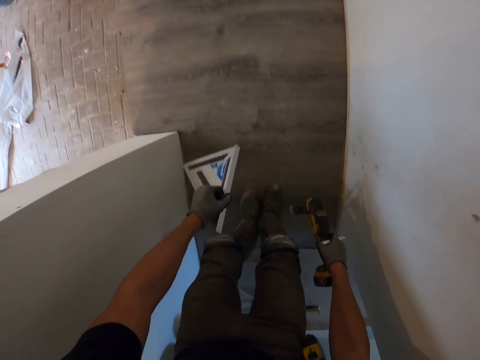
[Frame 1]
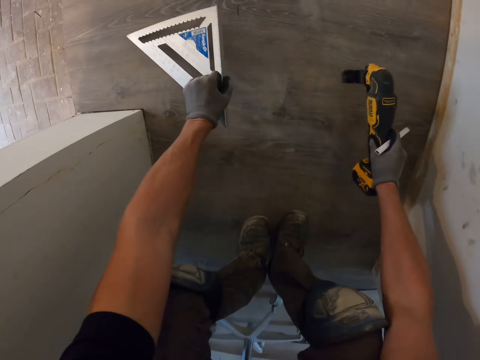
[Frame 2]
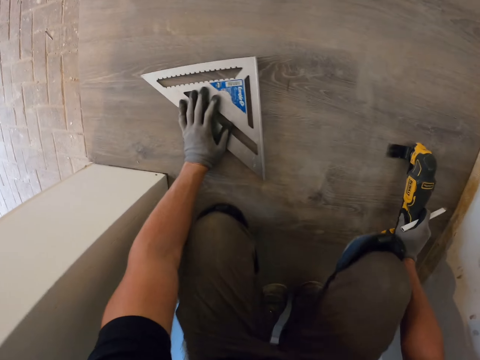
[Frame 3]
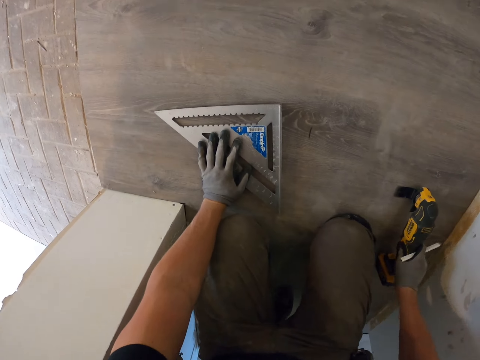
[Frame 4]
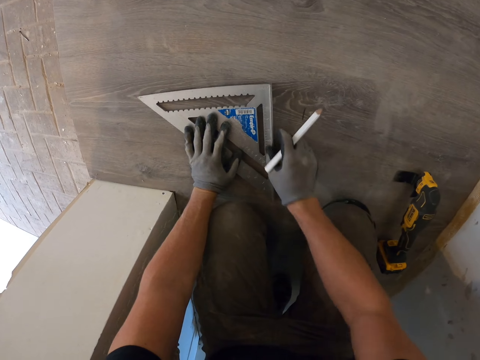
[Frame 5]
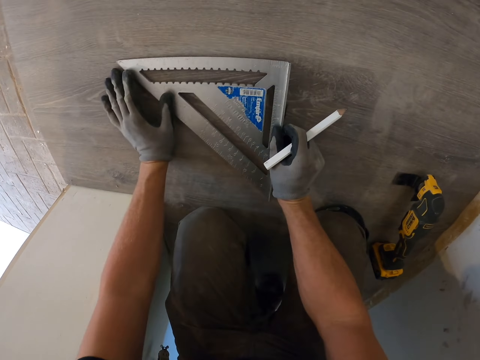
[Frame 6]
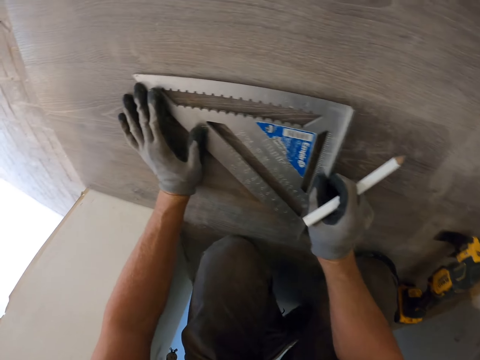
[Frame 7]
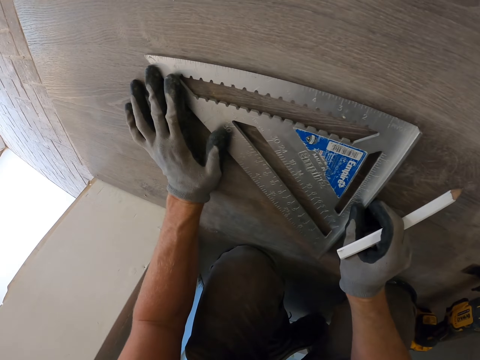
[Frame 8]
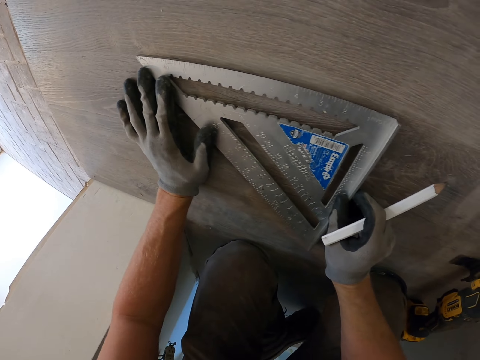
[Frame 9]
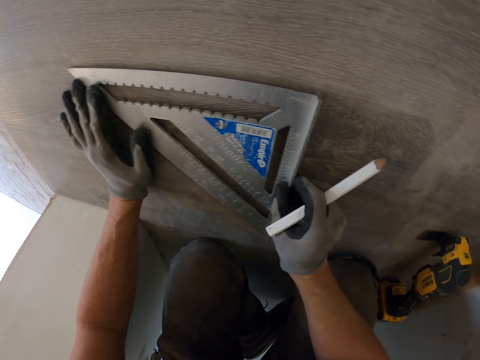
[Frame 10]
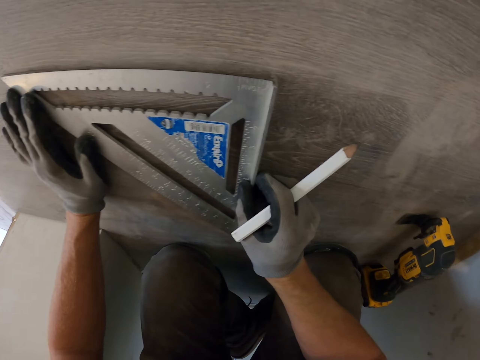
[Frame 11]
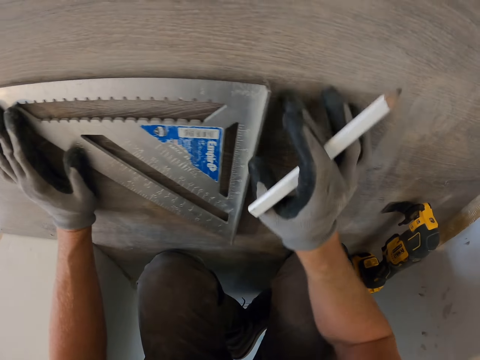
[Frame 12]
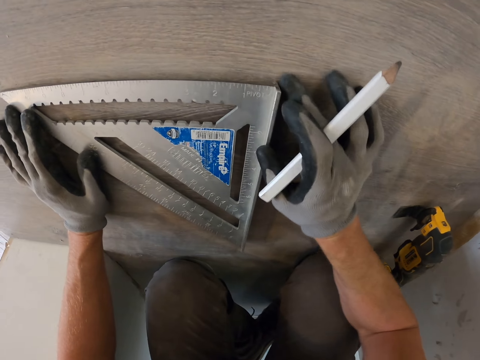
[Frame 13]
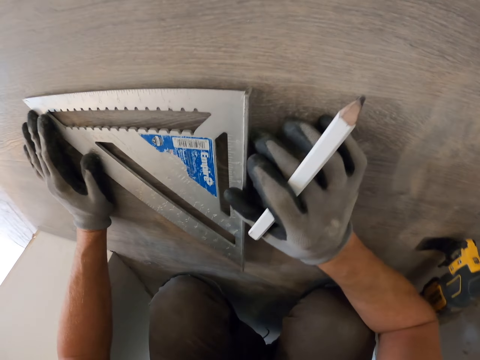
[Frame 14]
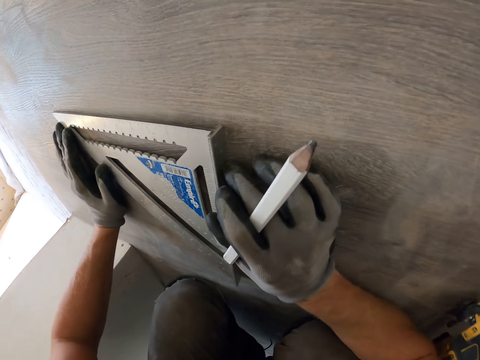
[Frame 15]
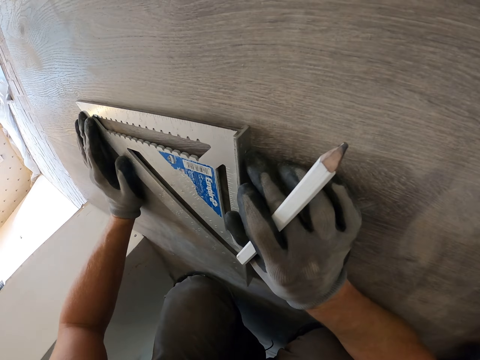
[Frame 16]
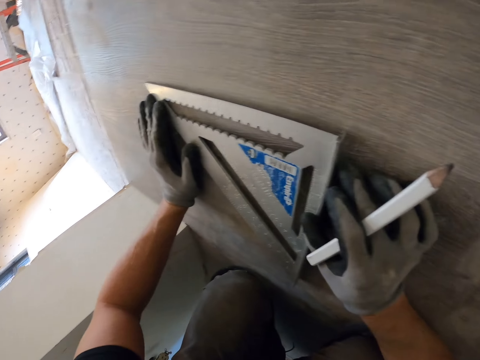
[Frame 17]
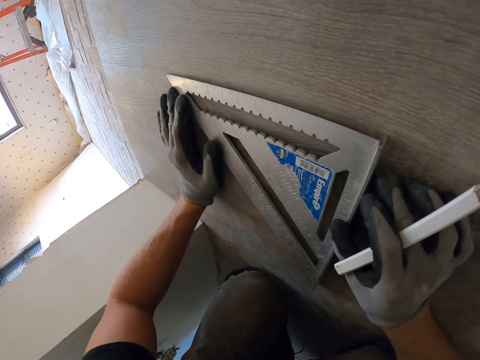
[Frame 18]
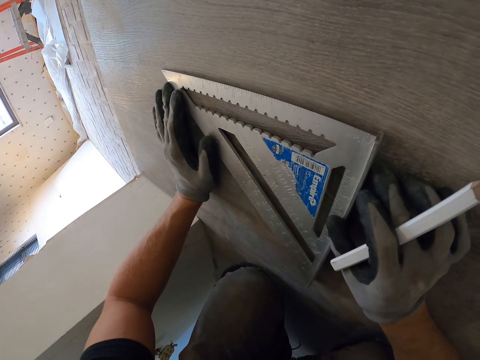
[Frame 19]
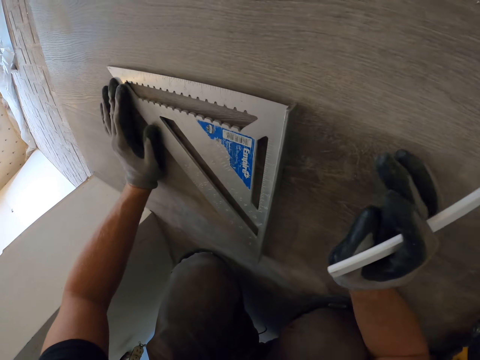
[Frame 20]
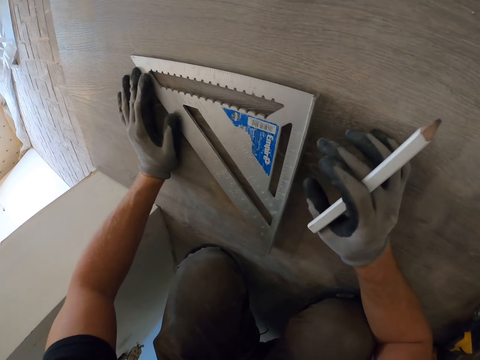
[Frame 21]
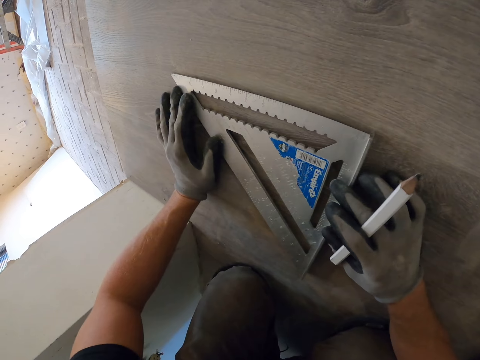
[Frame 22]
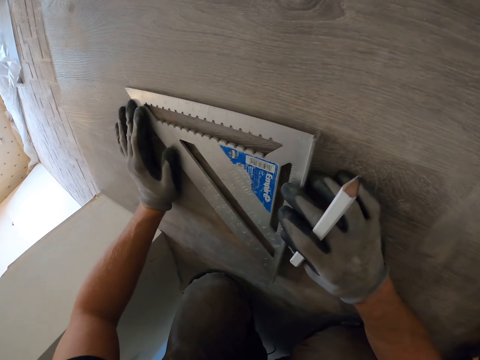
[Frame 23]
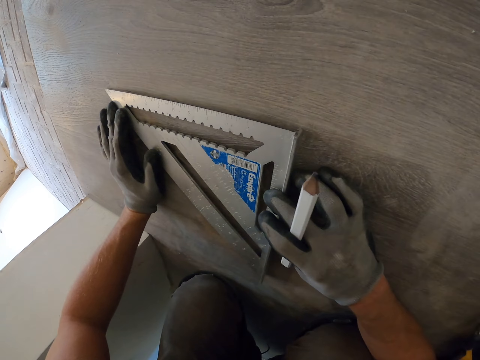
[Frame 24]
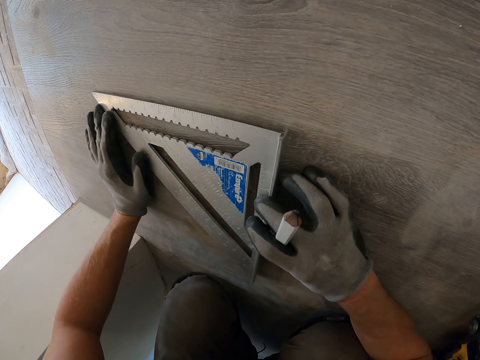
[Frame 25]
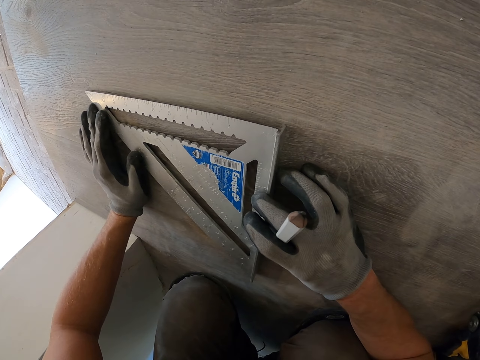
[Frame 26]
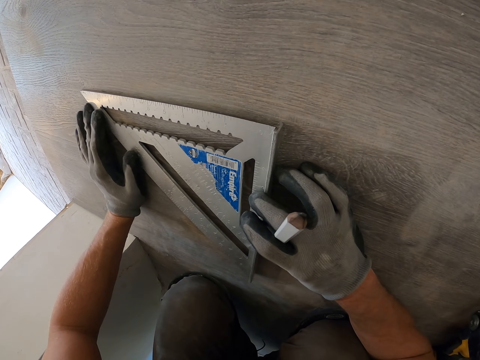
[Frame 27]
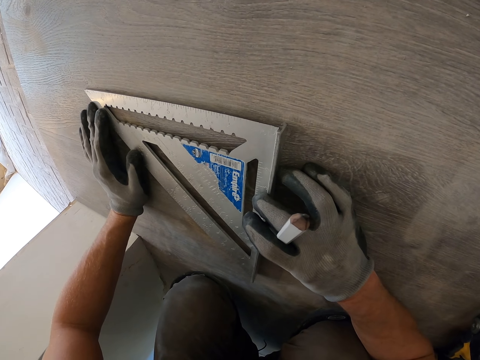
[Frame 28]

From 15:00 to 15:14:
The camera wearer puts down the triangle square ruler or metallic ruler on the floor or PVC tiles. They kneel on the PVC tiles. They put down the floor cutting machine on the floor. They adjust the metallic ruler on the PVC tiles. They measure the floor with the triangle square ruler.

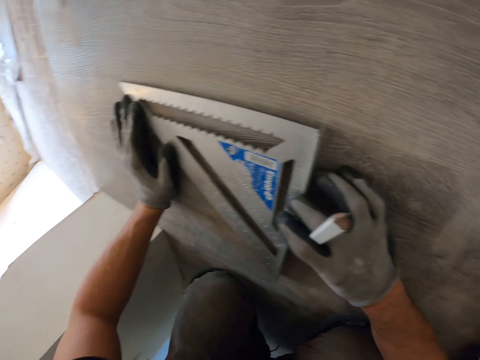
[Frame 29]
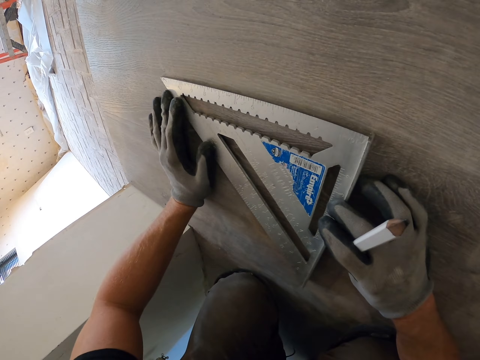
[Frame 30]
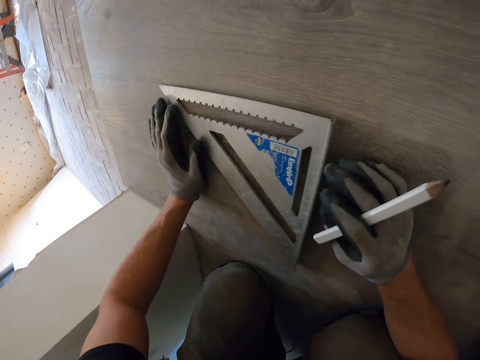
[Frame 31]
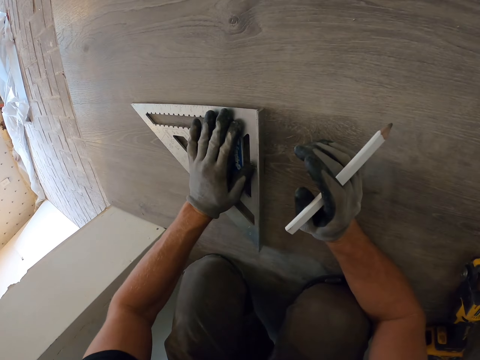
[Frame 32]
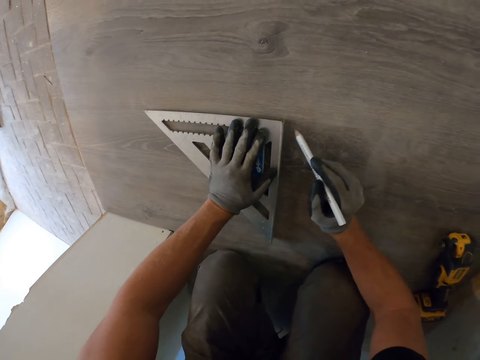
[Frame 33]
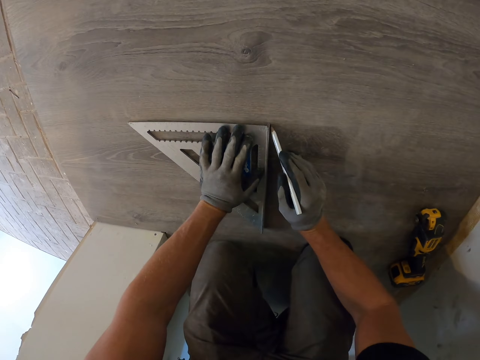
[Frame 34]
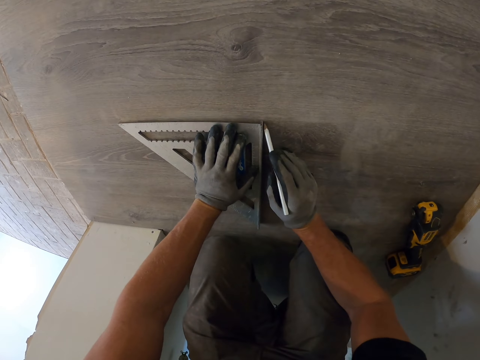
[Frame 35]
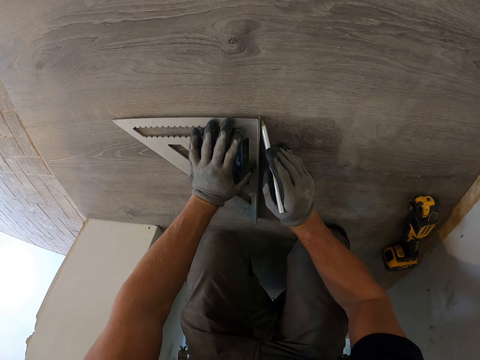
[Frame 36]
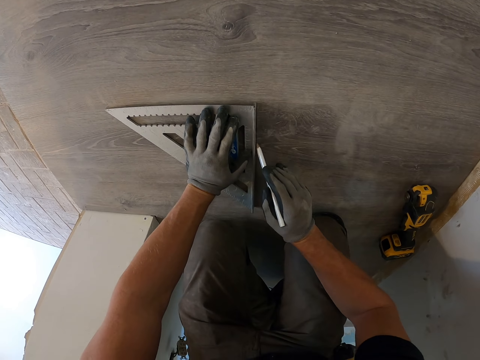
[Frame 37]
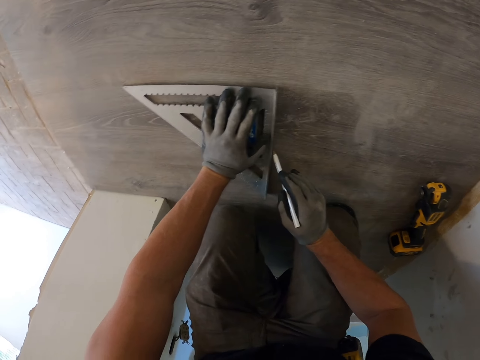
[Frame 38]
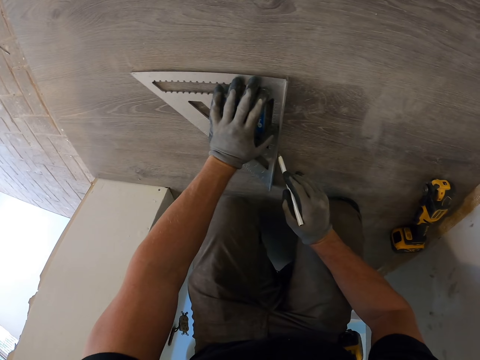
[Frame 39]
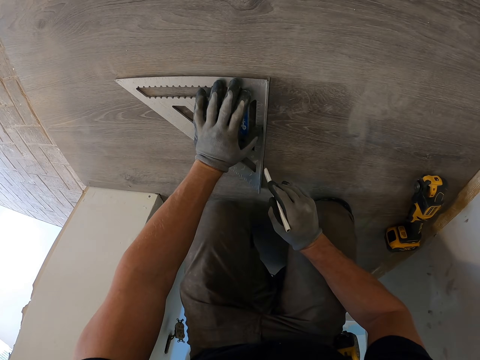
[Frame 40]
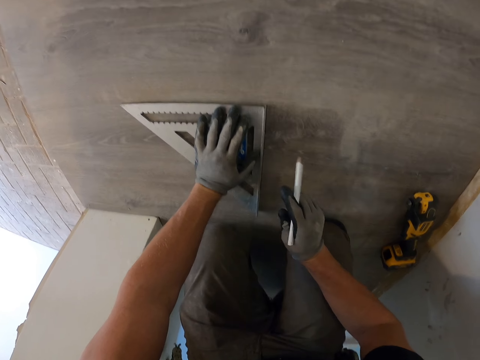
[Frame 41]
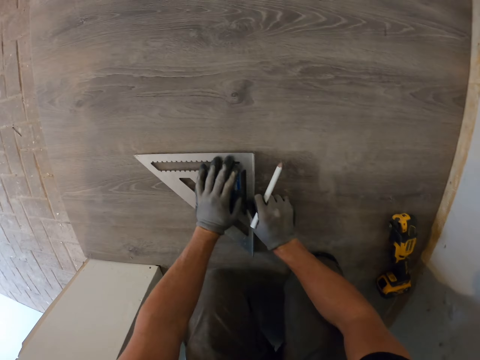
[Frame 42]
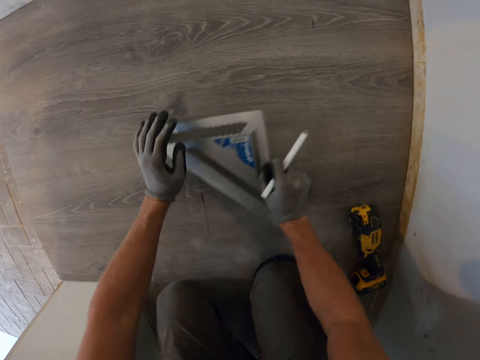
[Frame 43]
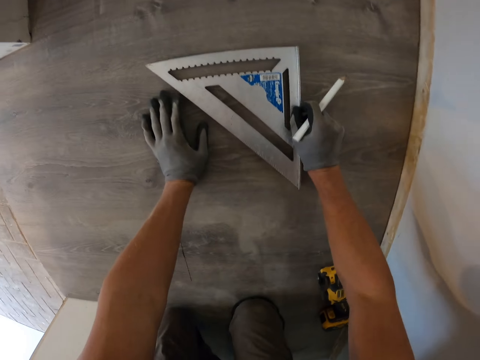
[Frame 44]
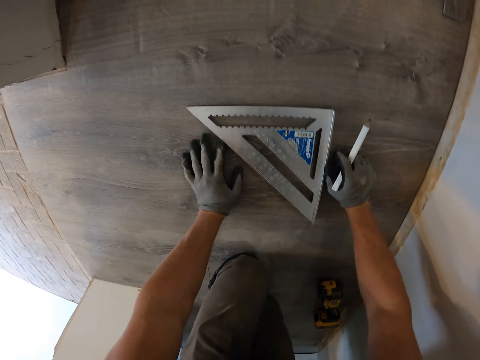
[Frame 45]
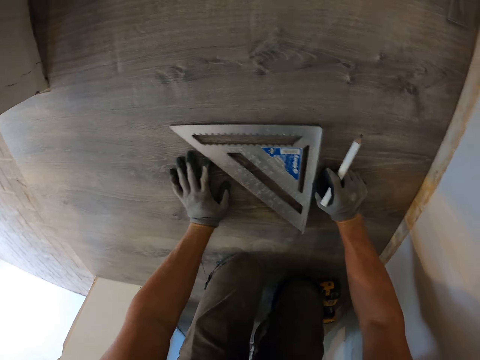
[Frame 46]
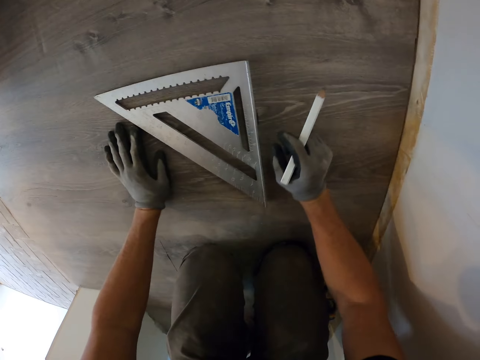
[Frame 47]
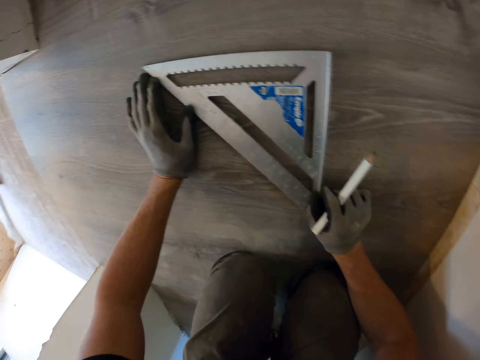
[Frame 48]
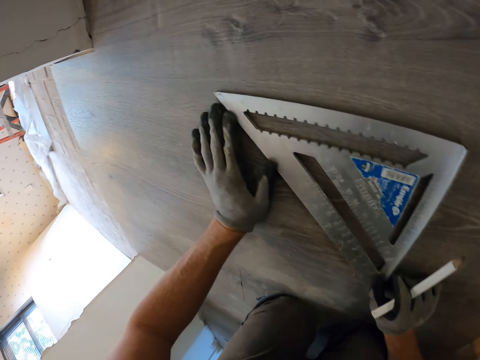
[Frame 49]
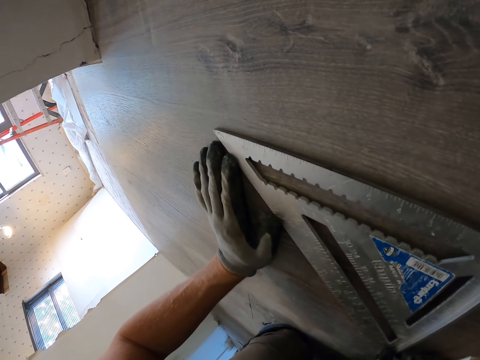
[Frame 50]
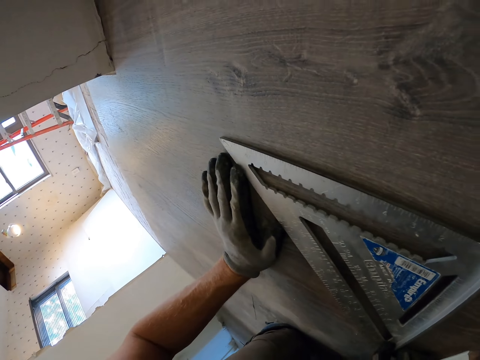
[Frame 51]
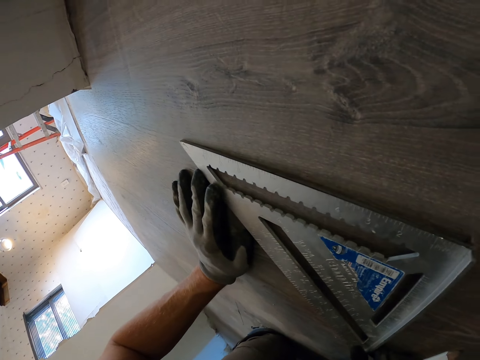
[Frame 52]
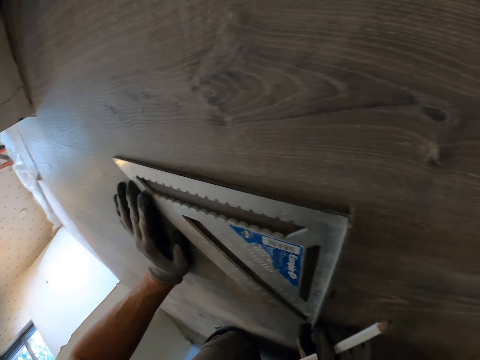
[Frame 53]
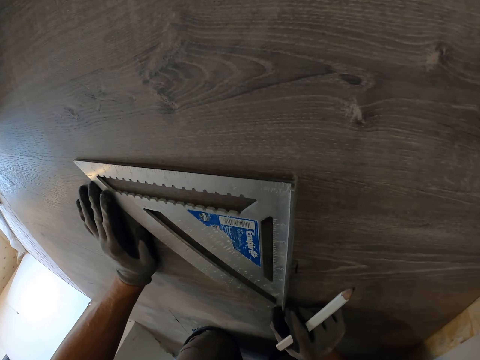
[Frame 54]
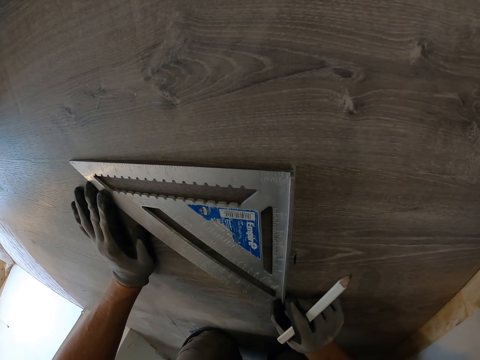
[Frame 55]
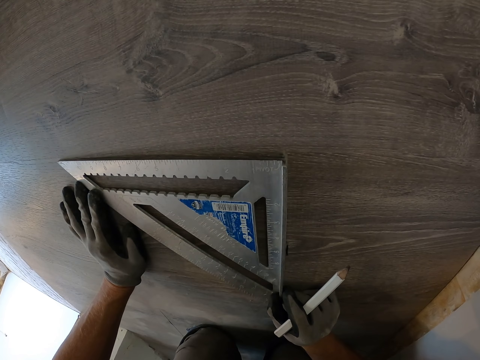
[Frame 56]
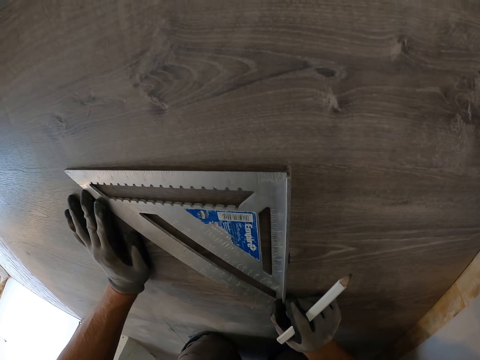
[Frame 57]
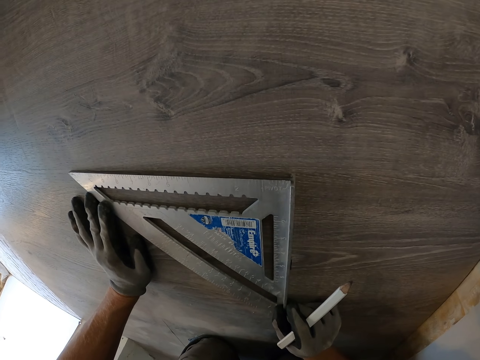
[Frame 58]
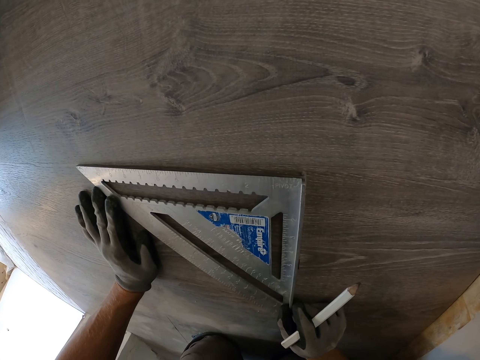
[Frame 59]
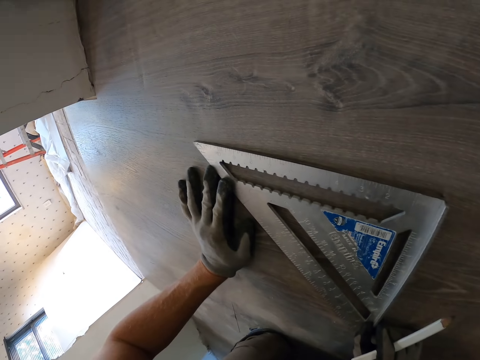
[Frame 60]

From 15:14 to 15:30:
The camera wearer draws a line on the PVC tiles or floor with the pen. They move the metallic ruler or triangle square ruler on the PVC tiles. They adjust the metallic ruler on the PVC tiles. They measure the floor with the triangle square ruler.
